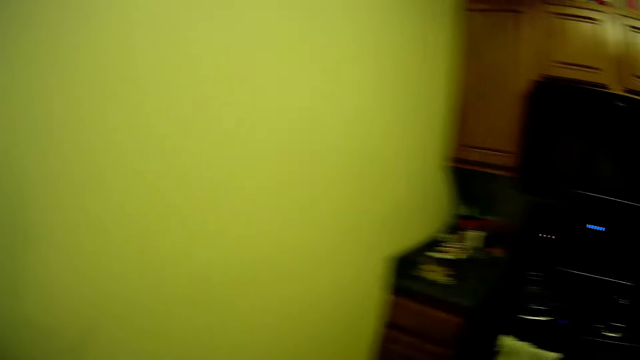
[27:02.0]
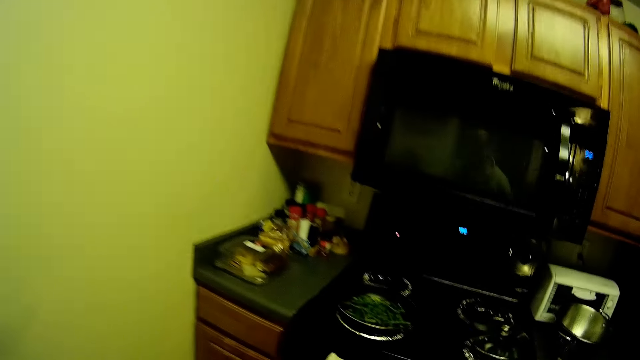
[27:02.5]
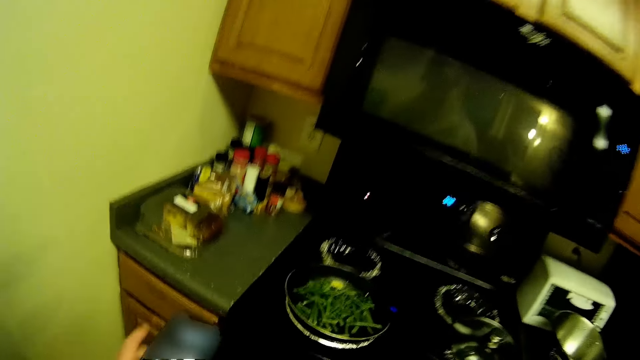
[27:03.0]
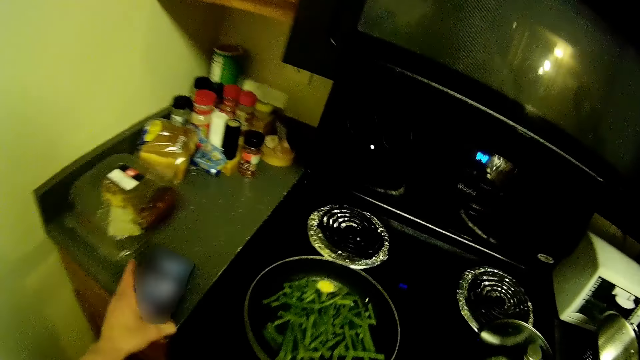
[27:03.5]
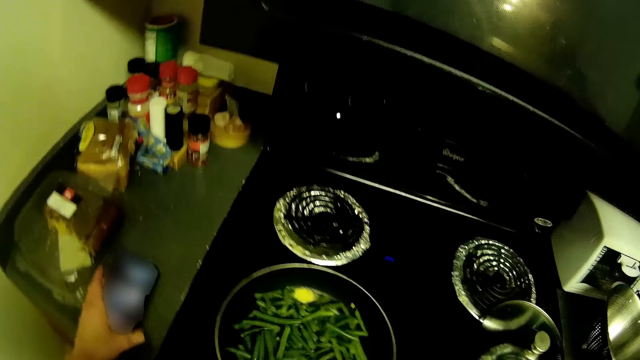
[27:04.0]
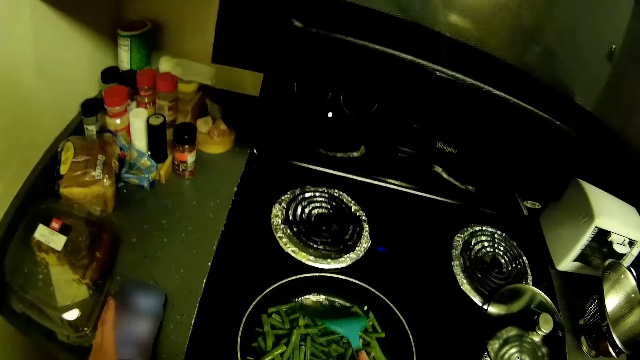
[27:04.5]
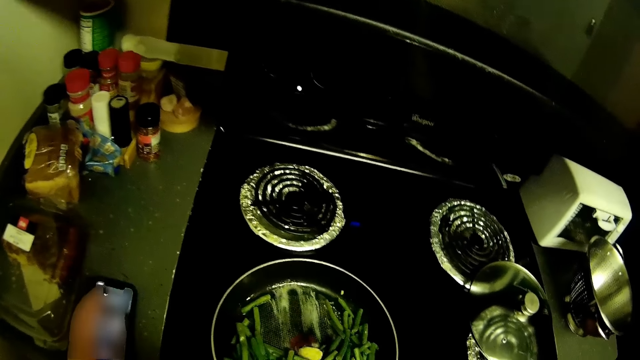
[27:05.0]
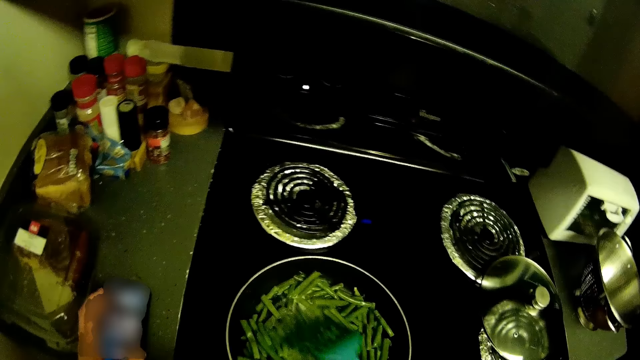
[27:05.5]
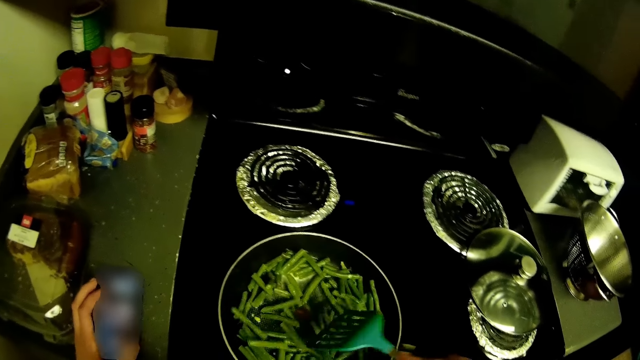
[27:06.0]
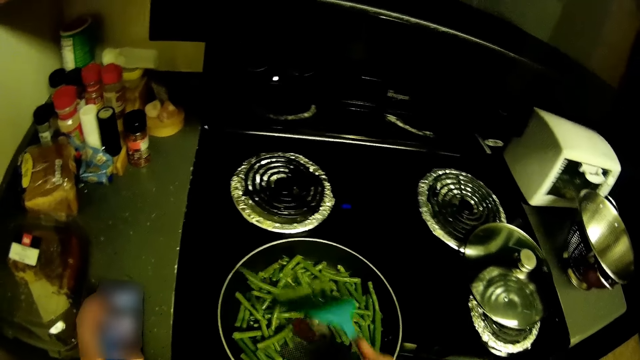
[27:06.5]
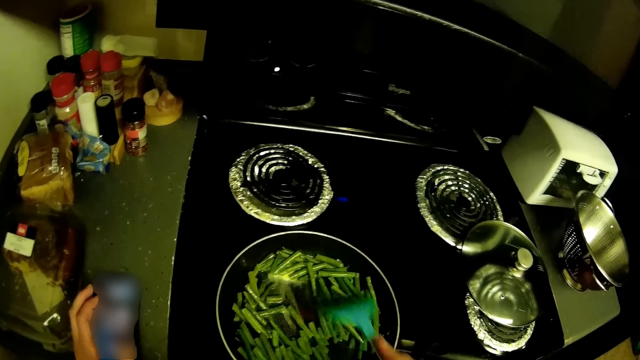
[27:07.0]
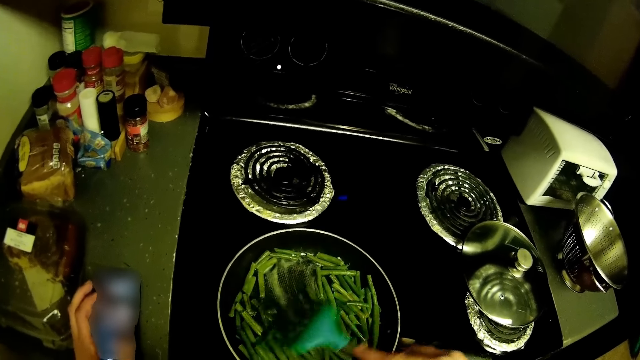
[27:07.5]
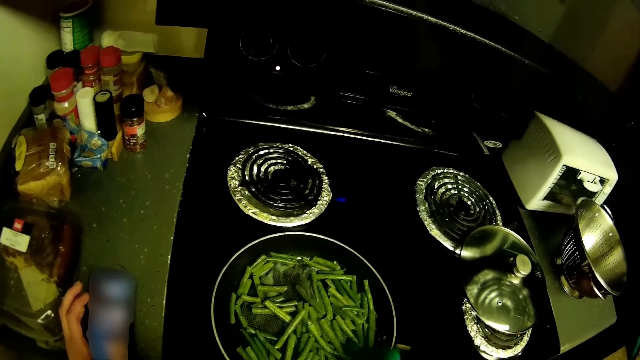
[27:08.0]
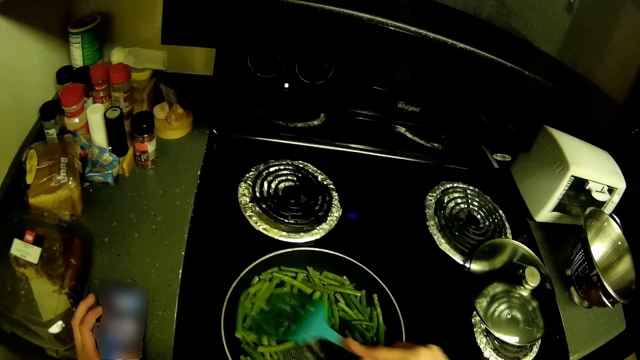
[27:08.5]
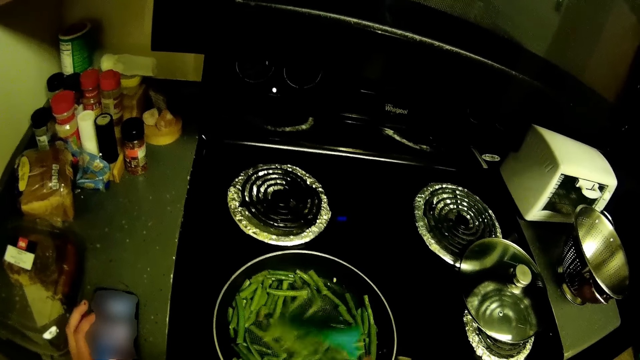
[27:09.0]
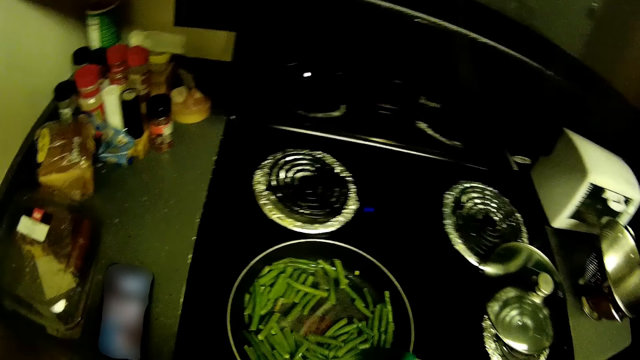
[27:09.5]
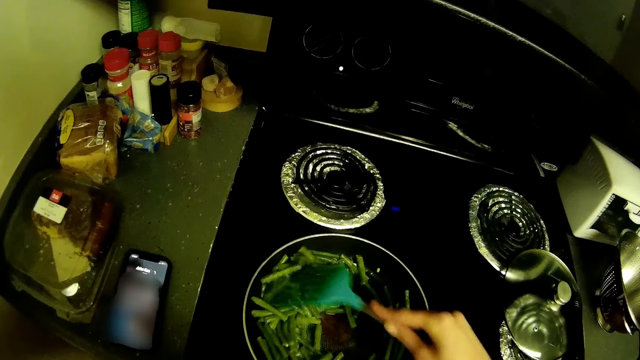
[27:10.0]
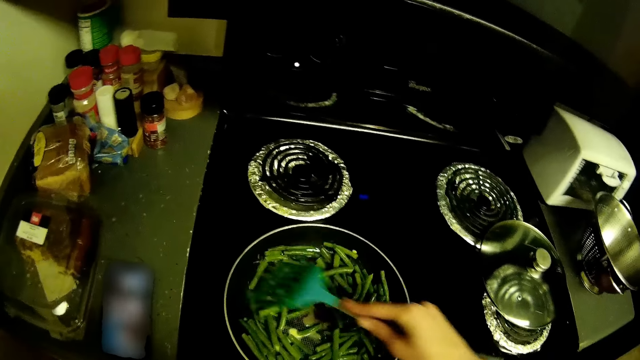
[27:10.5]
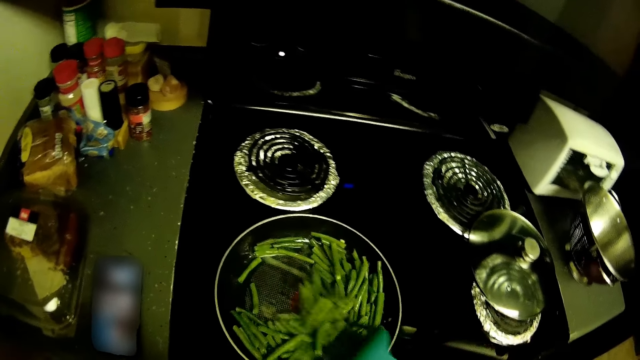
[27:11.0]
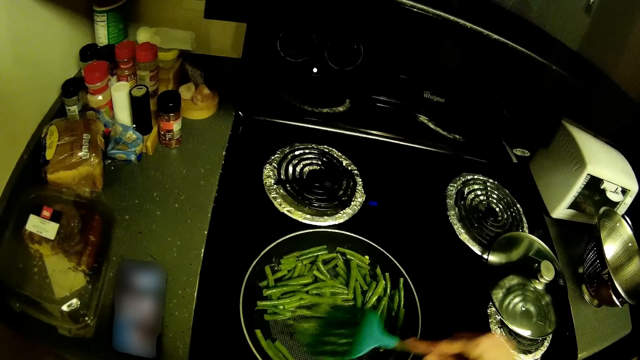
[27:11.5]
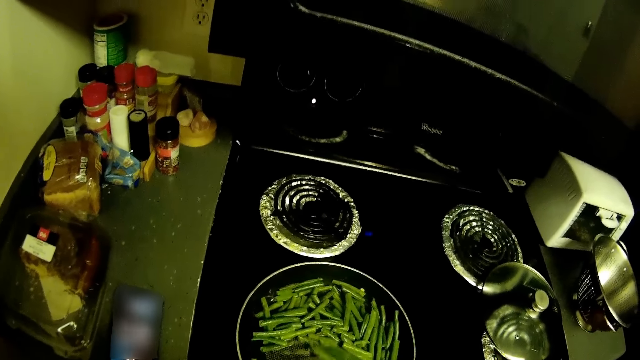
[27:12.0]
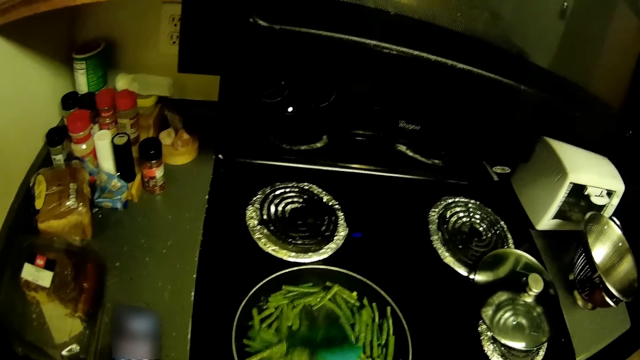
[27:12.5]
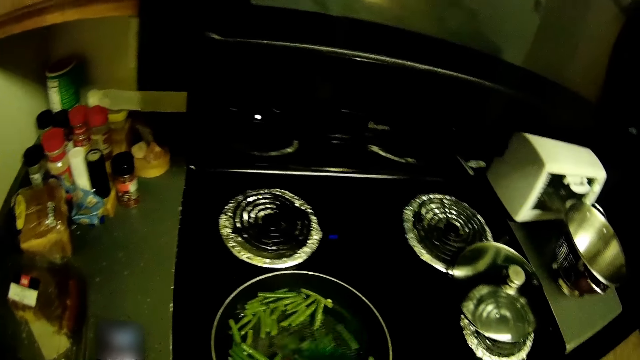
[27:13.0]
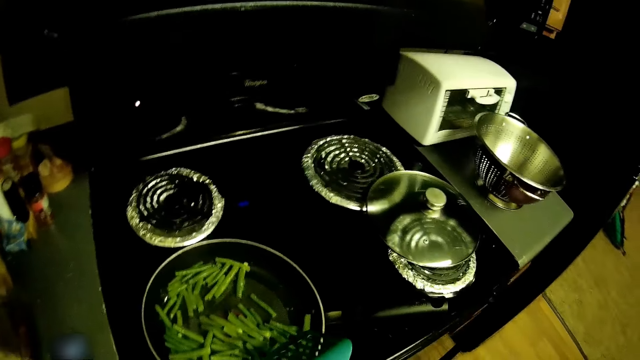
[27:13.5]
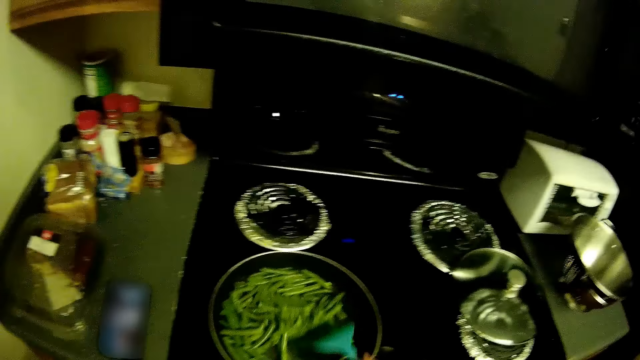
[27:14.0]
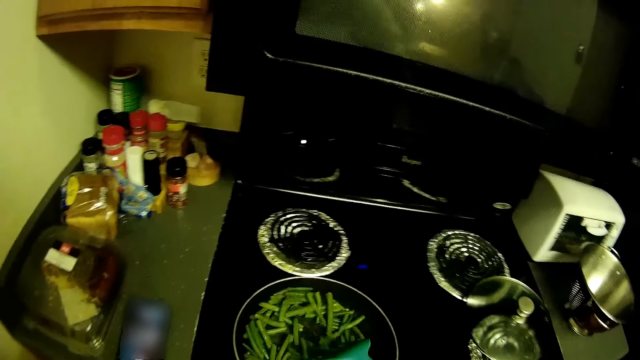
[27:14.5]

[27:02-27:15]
The camera wearer turns to the cooker. She stirs the veggies in the pan with the spoon in her right hand. She drops the phone in her left hand on the countertop. She removes her left hand from the phone on the countertop.

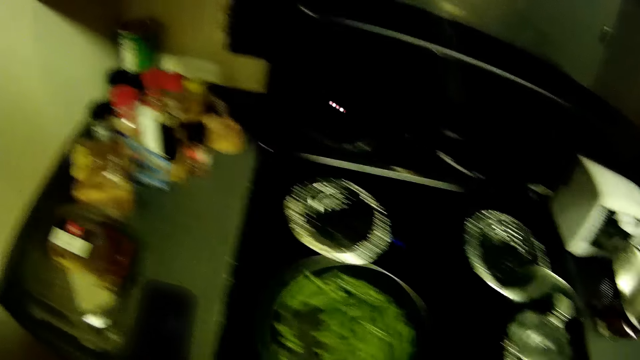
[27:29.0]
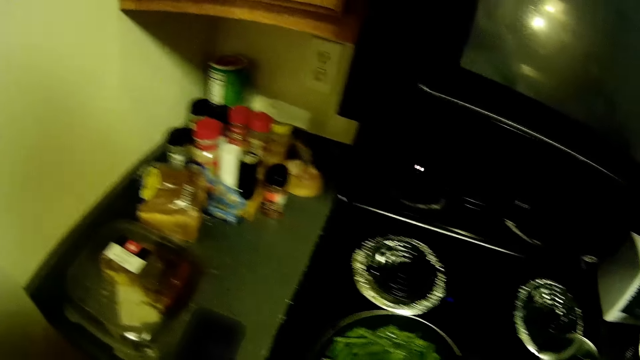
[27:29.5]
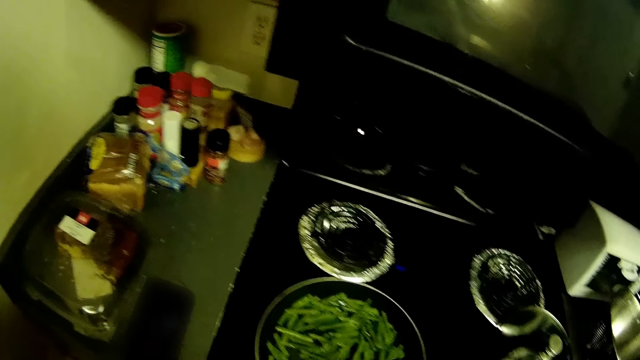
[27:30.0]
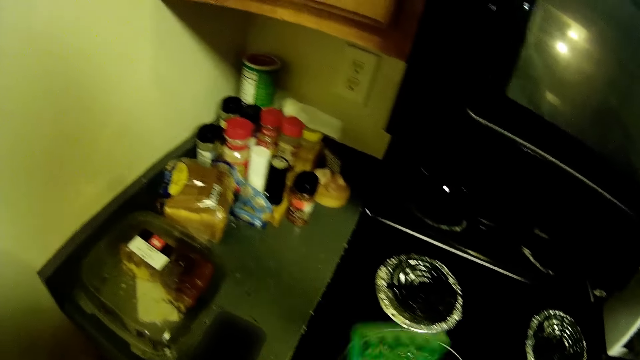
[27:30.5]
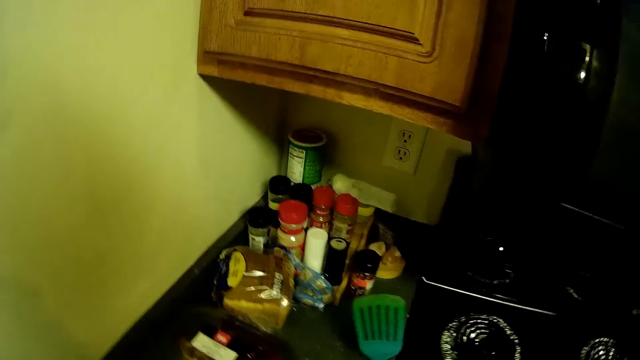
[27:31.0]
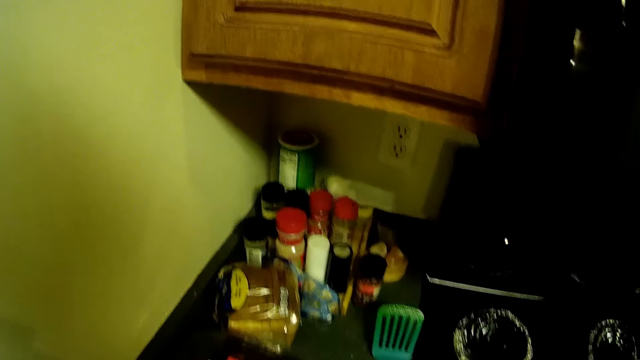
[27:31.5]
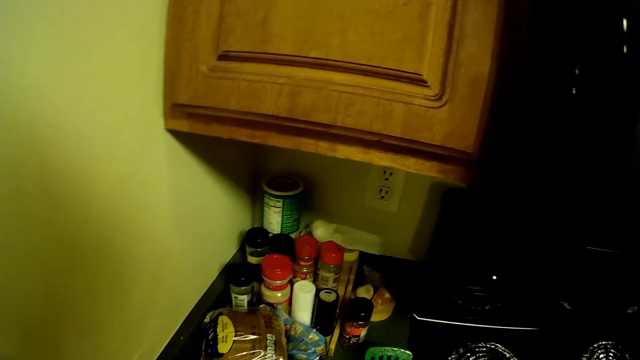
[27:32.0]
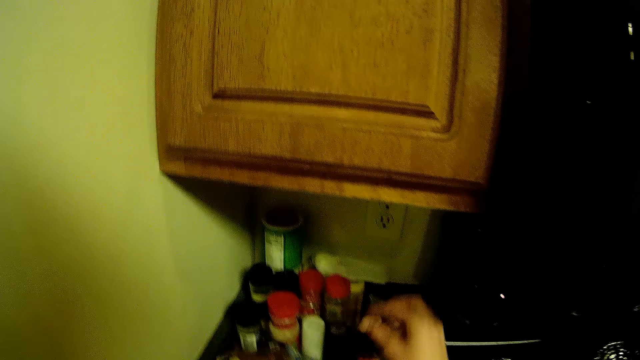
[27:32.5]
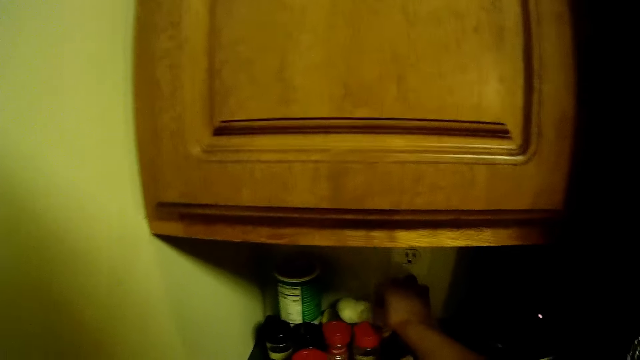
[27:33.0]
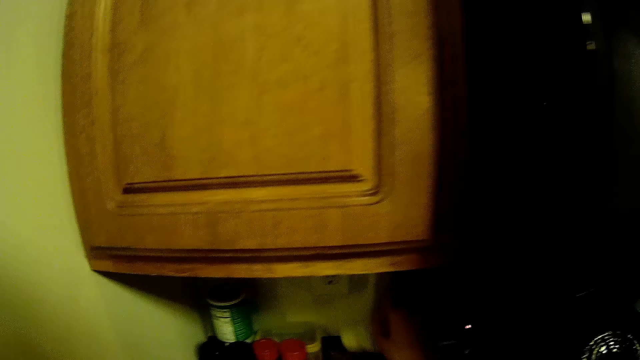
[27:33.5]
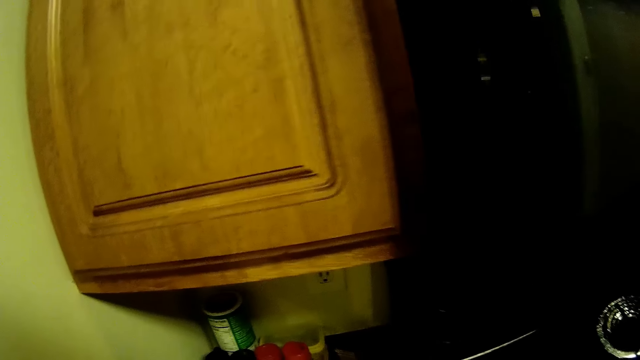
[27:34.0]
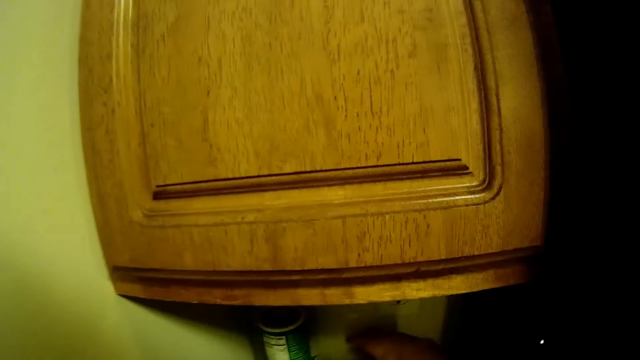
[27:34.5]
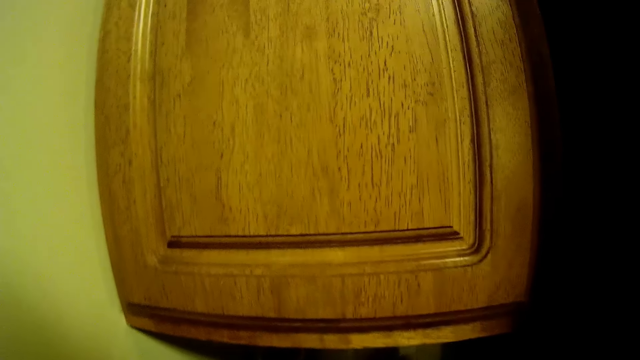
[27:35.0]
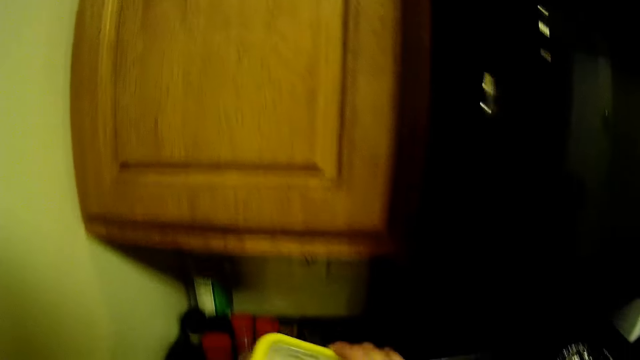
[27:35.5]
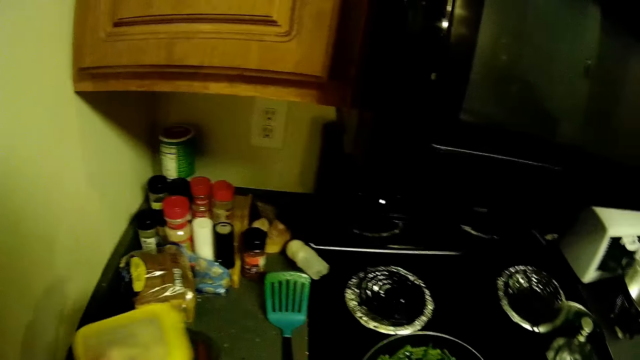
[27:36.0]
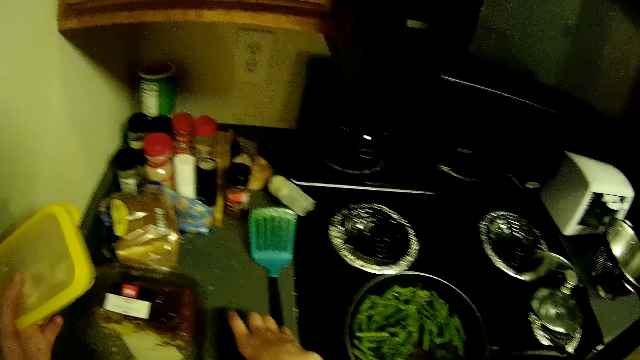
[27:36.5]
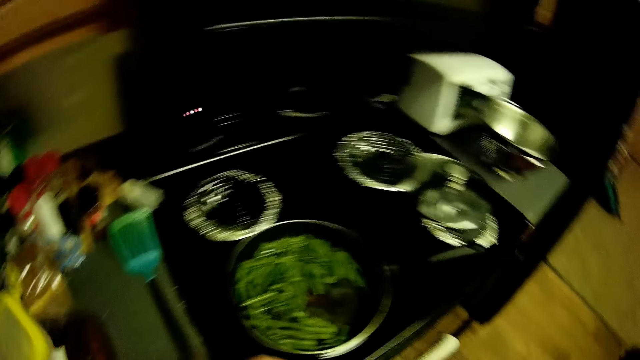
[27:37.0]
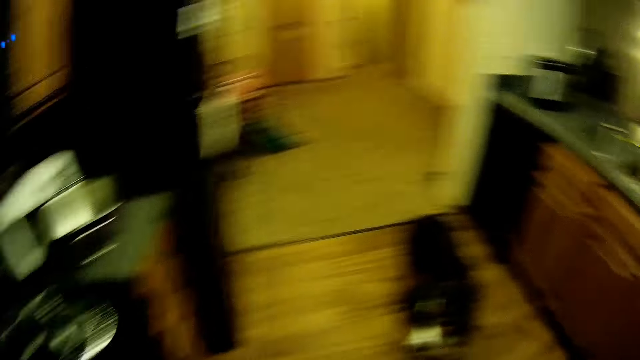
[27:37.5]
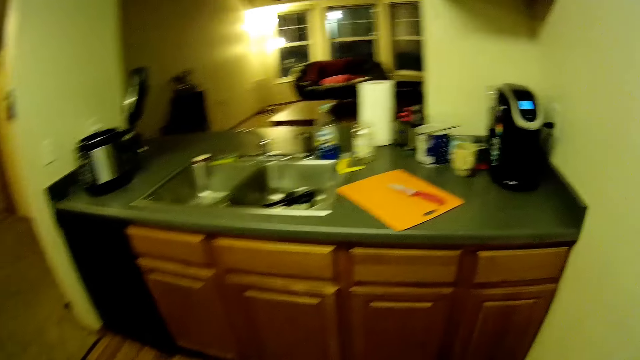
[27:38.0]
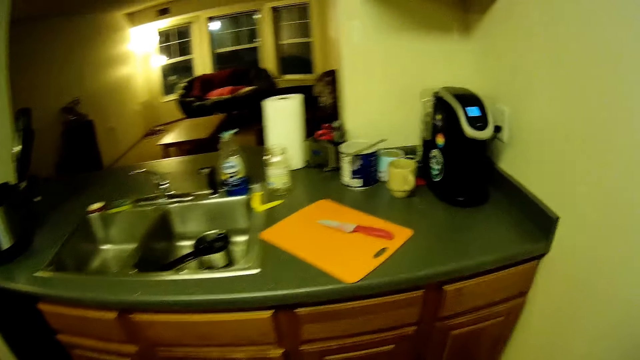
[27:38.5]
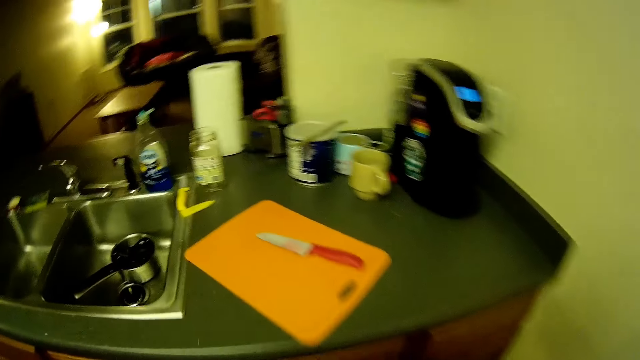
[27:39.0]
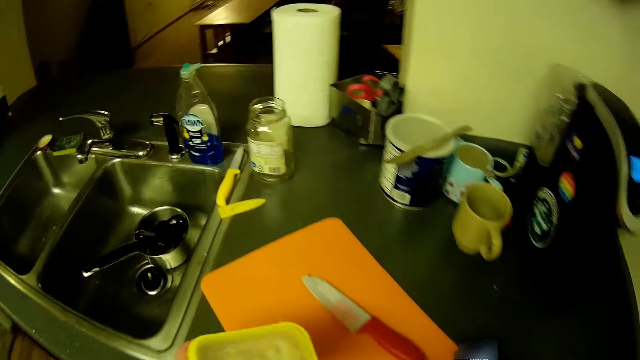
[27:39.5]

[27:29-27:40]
The camera wearer places the frying spoon in her right hand on the cabinet top. She picks a bag in a corner from the cabinet top with her right hand. She picks a bowl or container with her right hand. She transfers the bowl from her right hand to her left hand. She picks the phone on the cabinet top with her right hand. She walks in the kitchen. She places the bowl in her left hand on a chopping board.
